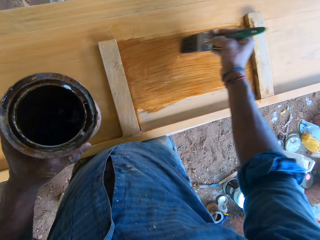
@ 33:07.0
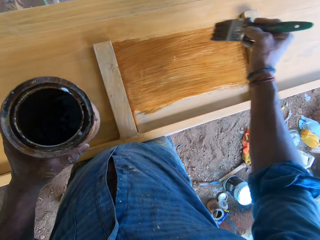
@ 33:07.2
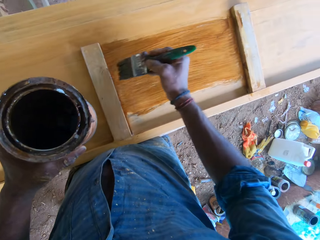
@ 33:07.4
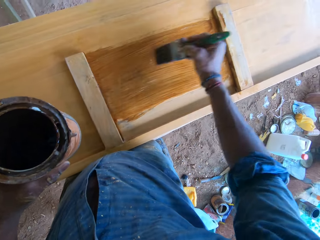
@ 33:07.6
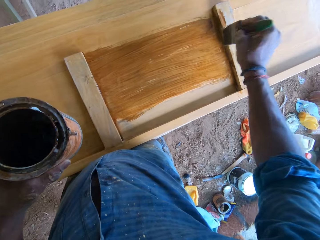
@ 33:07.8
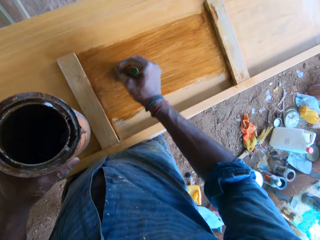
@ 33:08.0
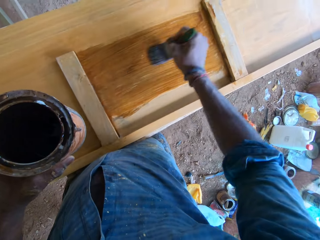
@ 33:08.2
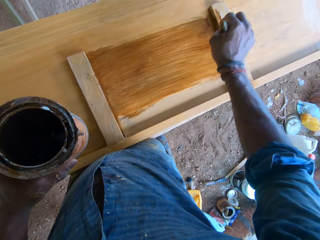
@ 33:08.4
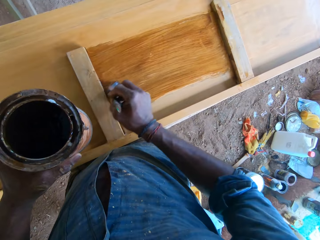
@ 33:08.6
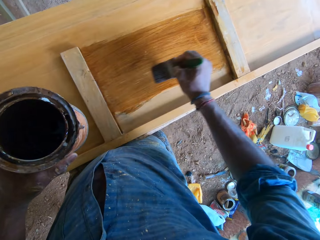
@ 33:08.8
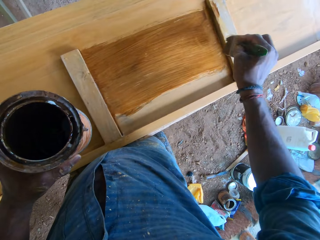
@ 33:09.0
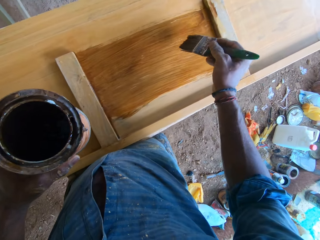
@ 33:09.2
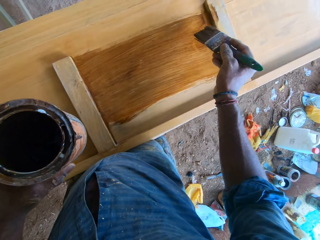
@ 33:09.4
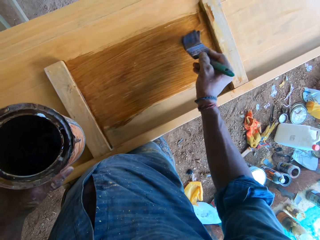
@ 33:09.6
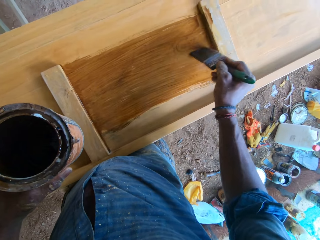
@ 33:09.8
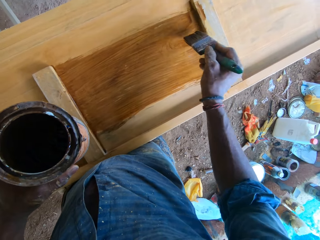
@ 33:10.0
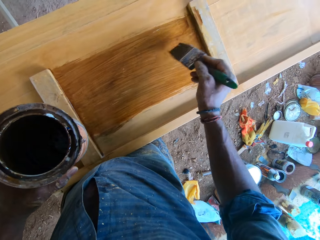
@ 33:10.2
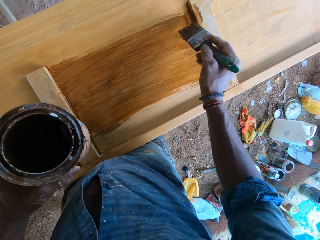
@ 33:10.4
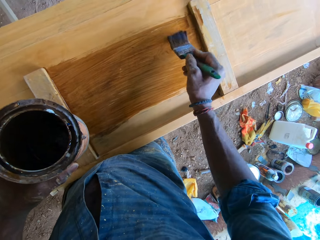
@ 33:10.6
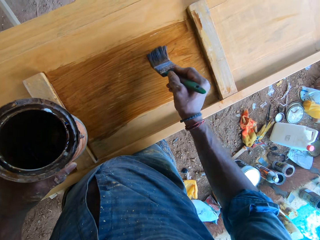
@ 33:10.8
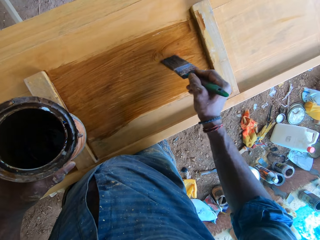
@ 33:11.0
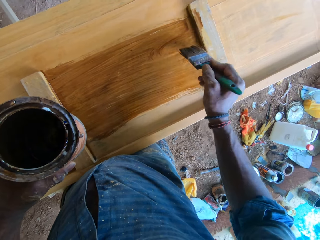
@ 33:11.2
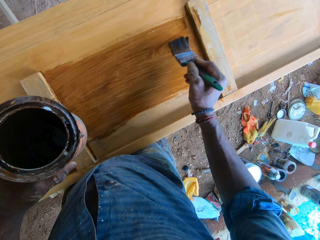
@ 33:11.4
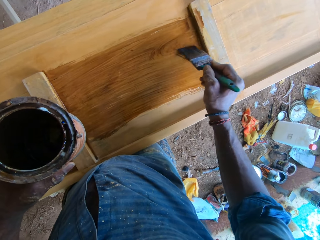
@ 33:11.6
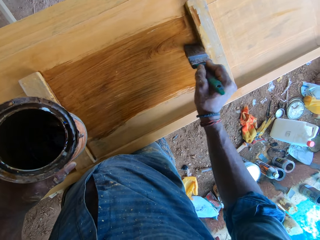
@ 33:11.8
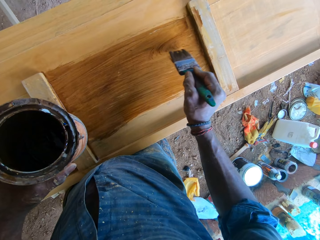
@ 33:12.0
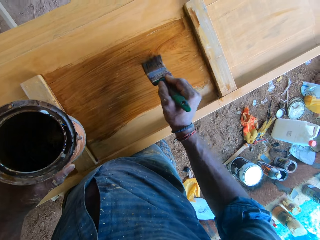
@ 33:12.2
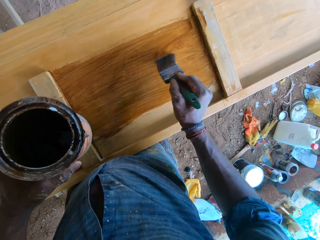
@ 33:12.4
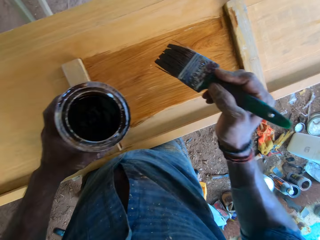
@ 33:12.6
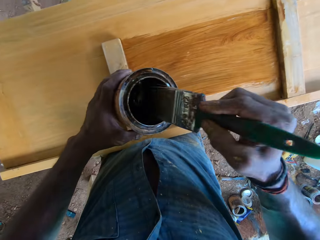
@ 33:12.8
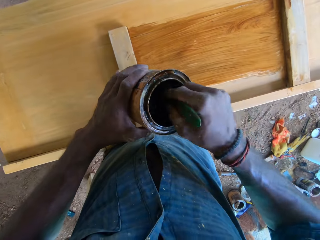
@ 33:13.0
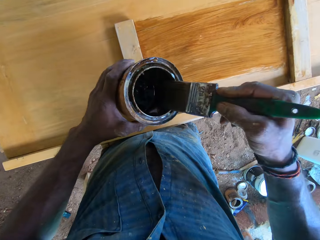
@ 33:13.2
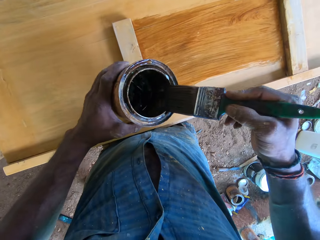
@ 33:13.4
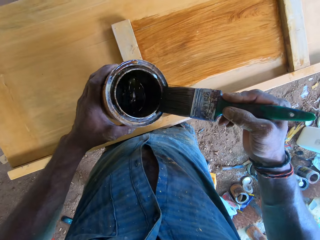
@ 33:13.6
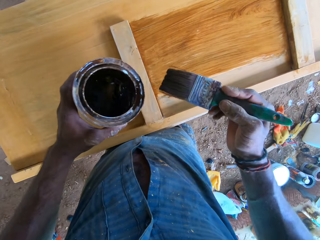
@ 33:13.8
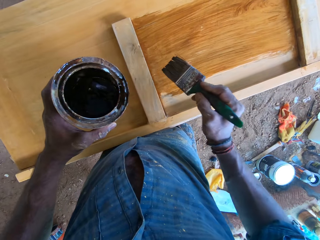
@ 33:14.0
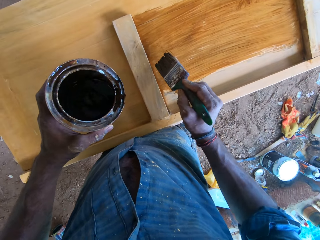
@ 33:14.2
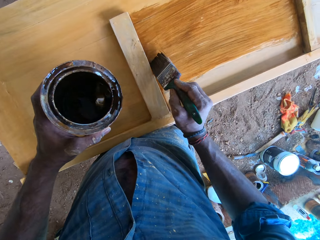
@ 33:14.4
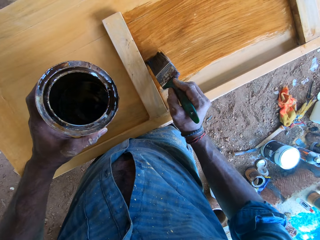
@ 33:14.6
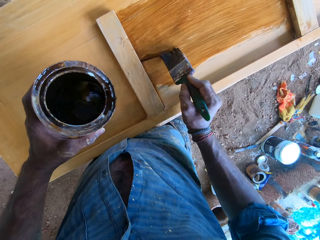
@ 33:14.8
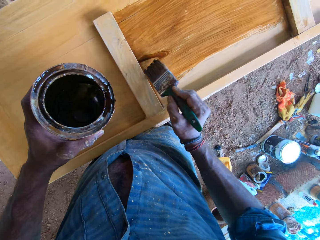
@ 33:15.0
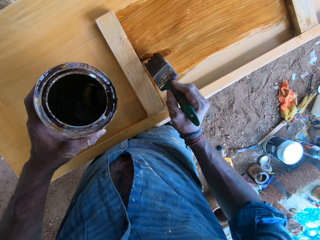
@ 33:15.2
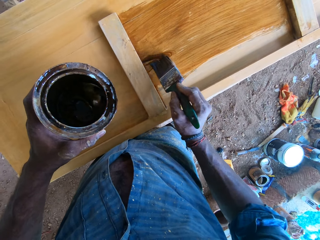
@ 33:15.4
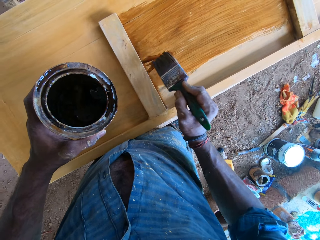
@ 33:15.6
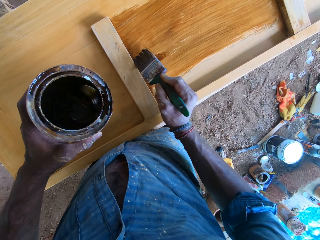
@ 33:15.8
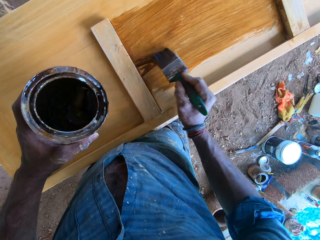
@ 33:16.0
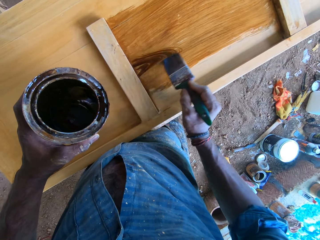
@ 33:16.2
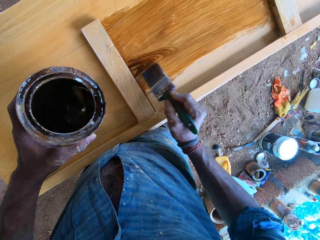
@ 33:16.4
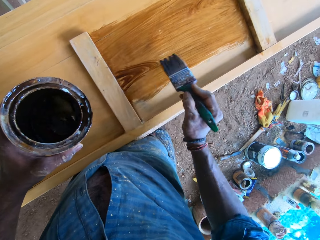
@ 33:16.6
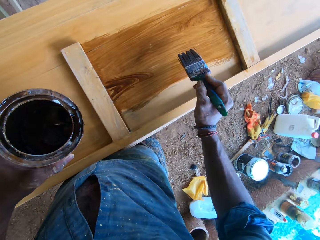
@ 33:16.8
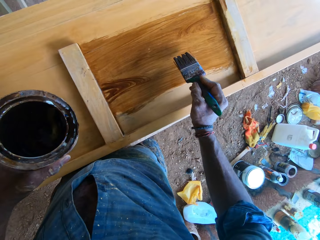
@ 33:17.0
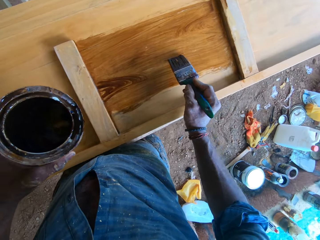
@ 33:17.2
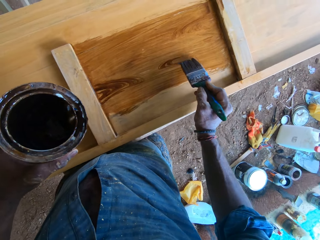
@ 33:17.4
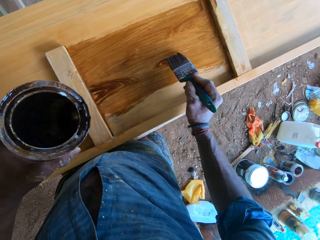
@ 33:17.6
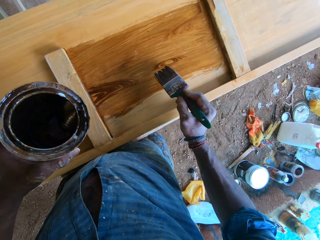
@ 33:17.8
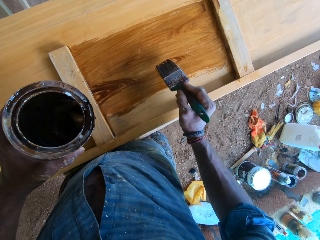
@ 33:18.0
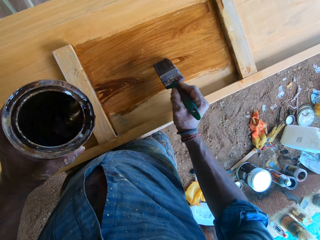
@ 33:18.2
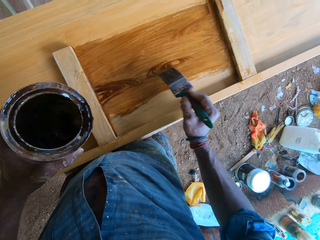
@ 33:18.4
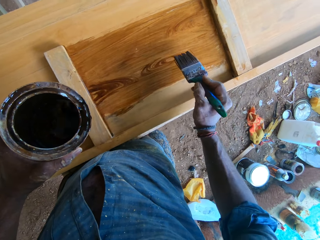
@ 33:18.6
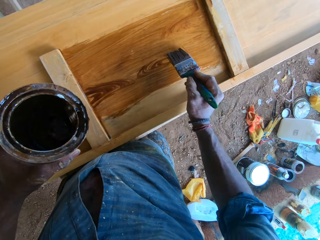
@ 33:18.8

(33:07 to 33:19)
The camera wearer dips the paintbrush in his right hand in the paint container in his left hand. He paints the wooden bed frame with the paintbrush in his right hand.

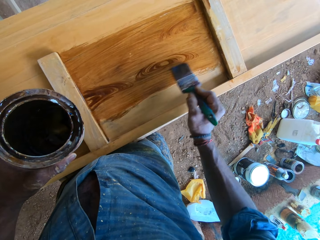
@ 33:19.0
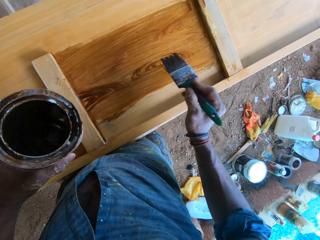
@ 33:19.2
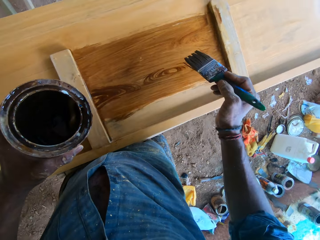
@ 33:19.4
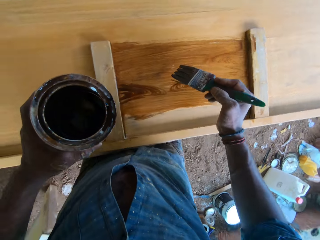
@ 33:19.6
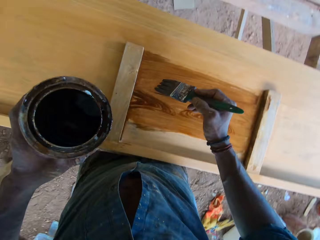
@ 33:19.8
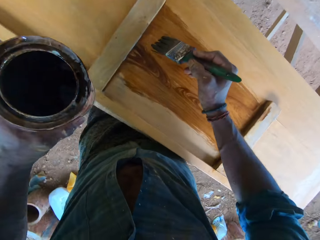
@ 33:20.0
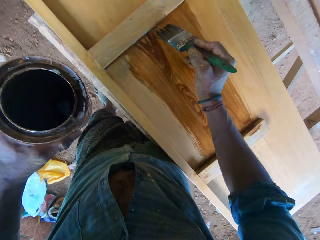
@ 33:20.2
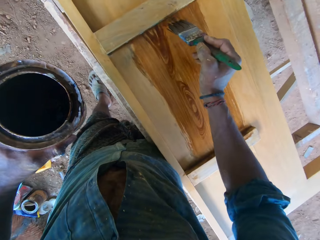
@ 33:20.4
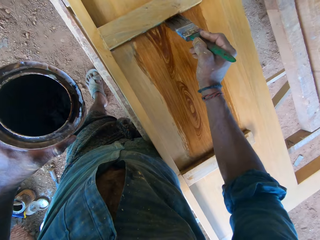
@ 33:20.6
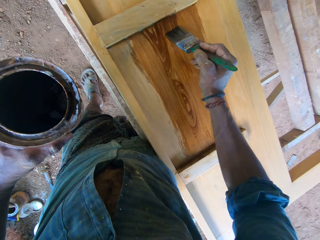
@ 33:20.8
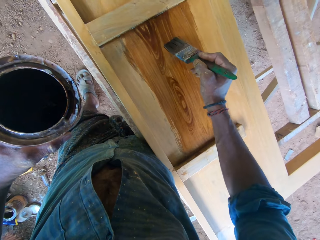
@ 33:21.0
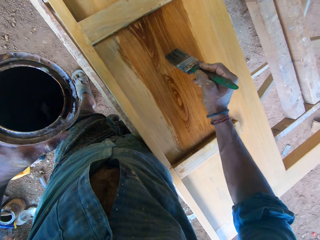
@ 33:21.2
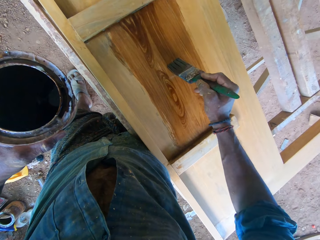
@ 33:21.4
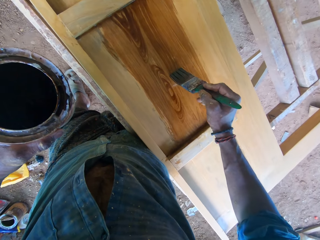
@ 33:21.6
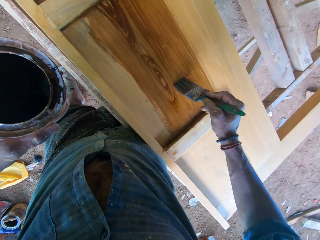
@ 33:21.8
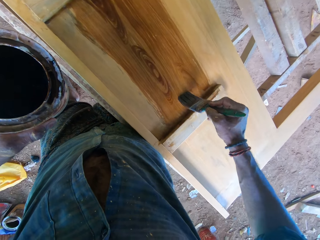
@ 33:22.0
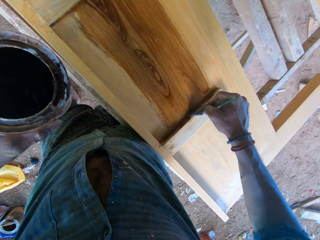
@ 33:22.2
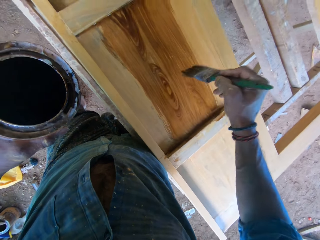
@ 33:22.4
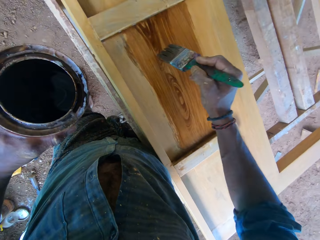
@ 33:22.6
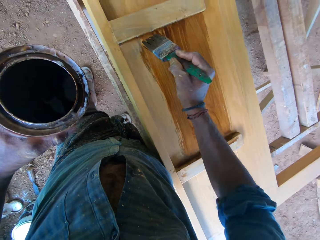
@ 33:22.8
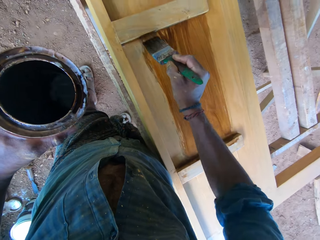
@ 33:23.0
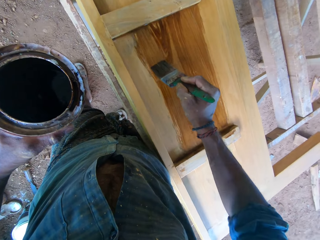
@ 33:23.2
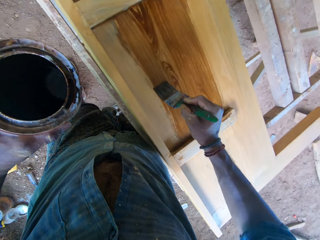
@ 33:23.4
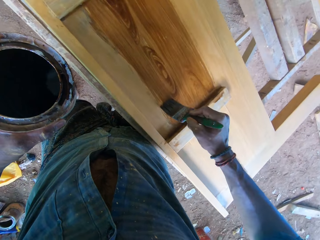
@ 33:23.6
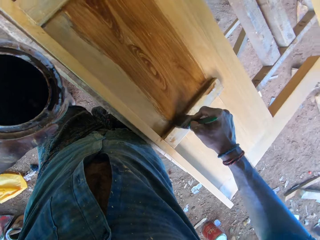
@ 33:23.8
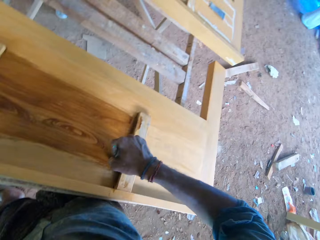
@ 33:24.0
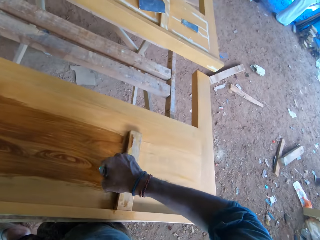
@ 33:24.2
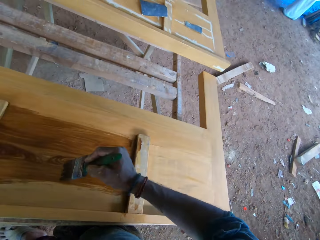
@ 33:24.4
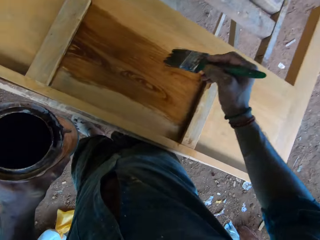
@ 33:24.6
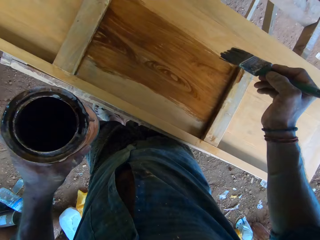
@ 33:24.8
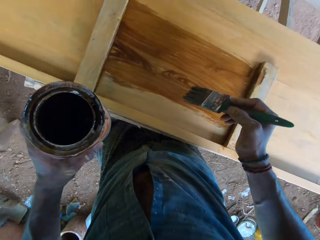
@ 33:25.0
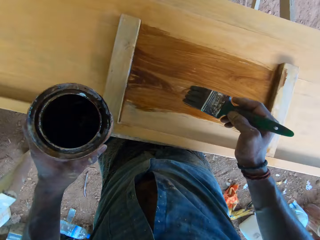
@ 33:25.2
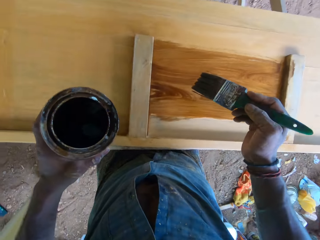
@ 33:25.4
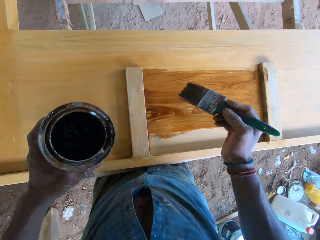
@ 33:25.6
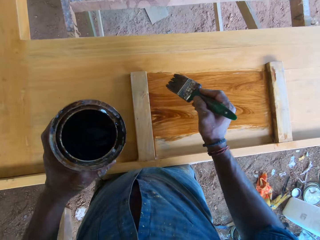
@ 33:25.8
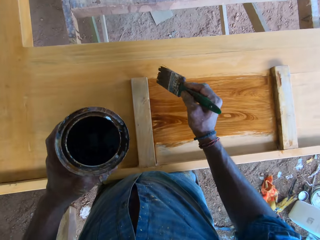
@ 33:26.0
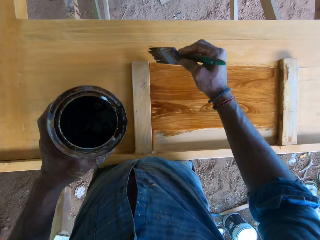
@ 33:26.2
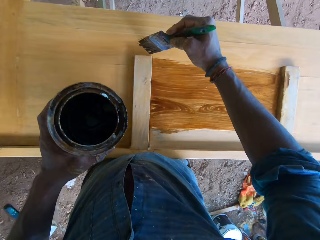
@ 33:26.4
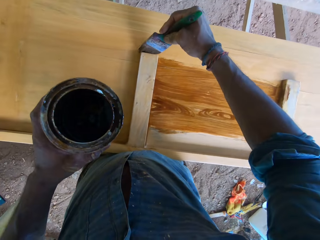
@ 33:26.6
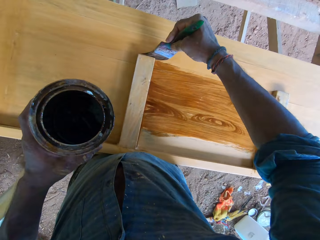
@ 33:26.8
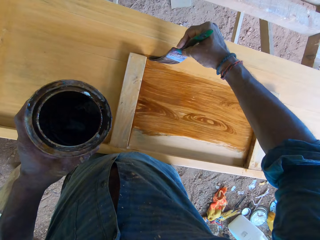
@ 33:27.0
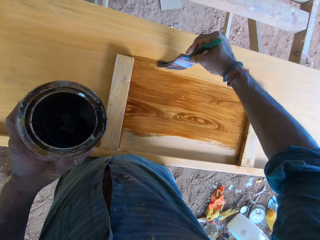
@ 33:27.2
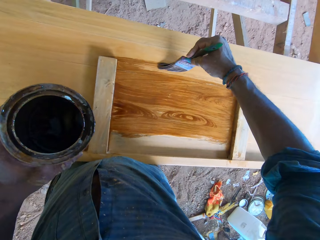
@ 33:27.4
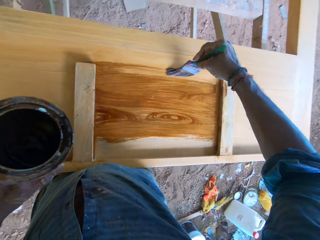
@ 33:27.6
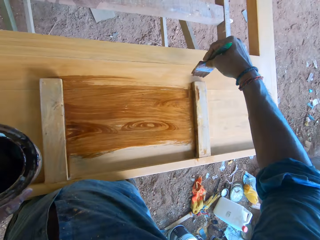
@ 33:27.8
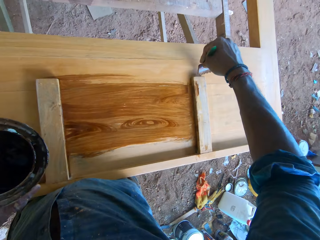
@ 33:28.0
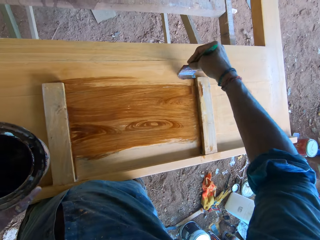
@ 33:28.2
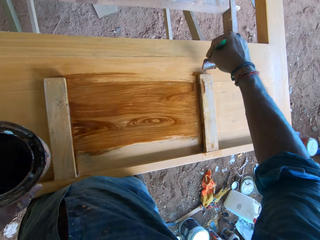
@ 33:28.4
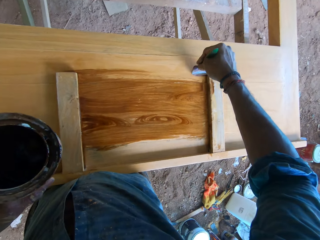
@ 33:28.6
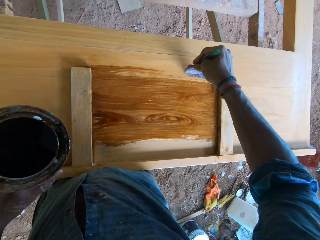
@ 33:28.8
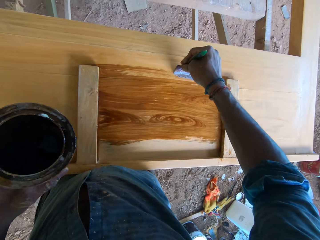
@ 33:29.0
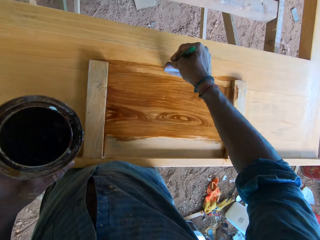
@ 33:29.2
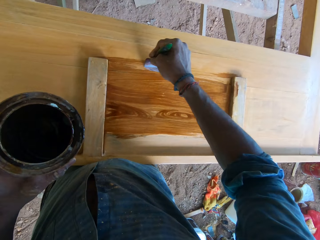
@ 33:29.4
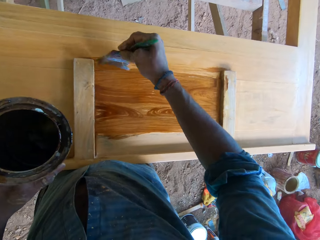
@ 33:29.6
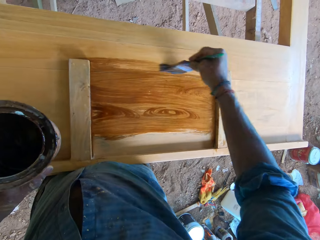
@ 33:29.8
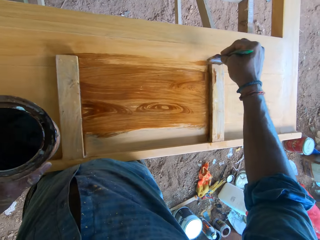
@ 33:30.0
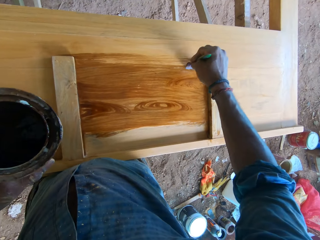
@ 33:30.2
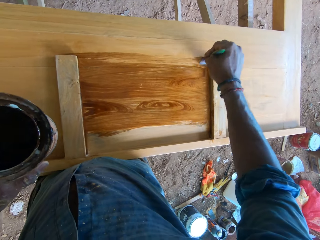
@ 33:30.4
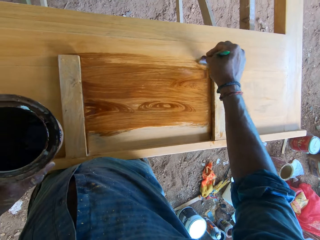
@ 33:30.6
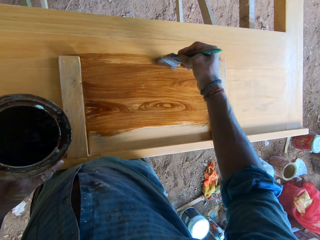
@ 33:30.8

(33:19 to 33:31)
The camera wearer interacts with the man.
